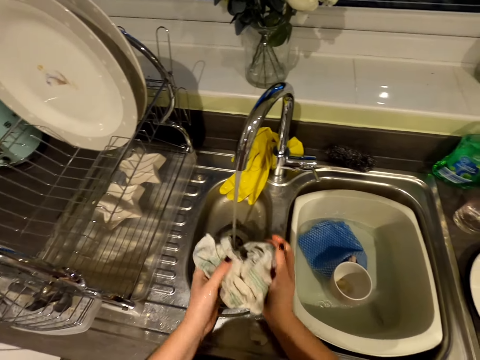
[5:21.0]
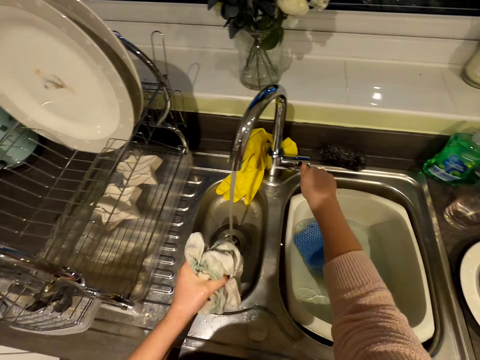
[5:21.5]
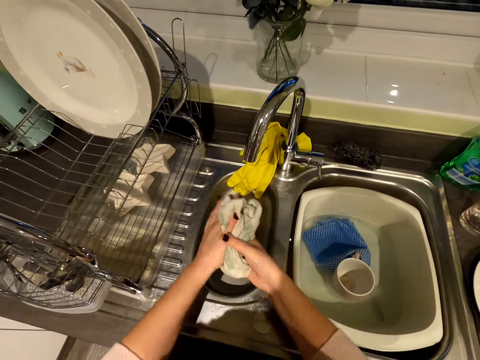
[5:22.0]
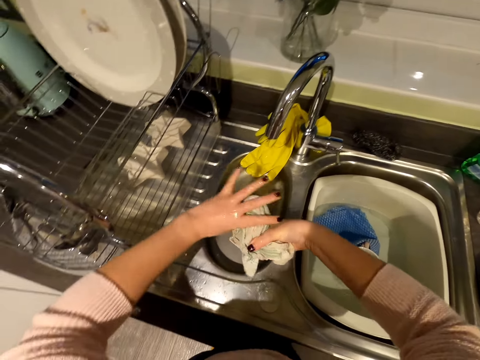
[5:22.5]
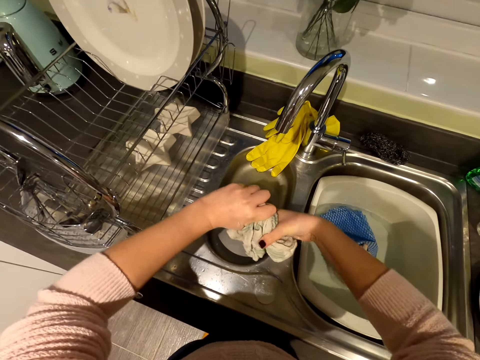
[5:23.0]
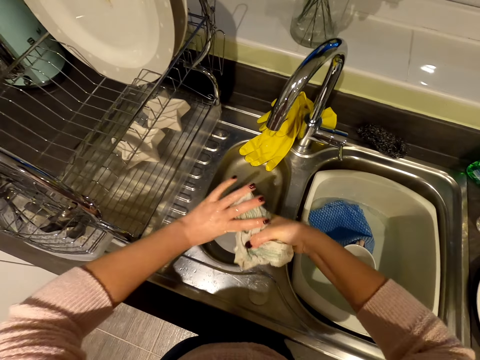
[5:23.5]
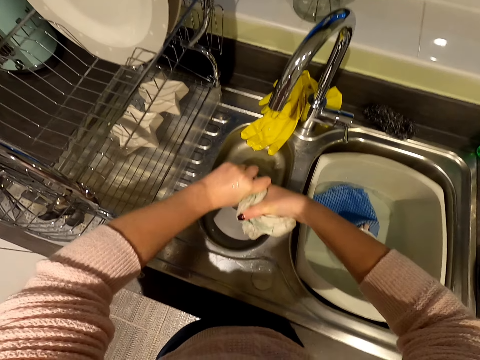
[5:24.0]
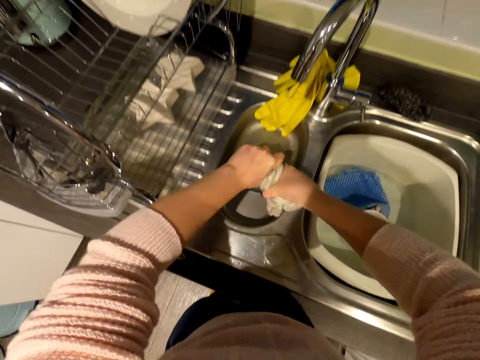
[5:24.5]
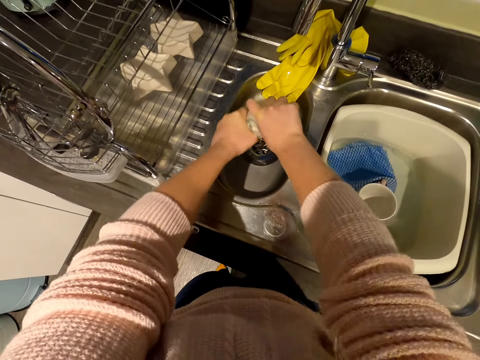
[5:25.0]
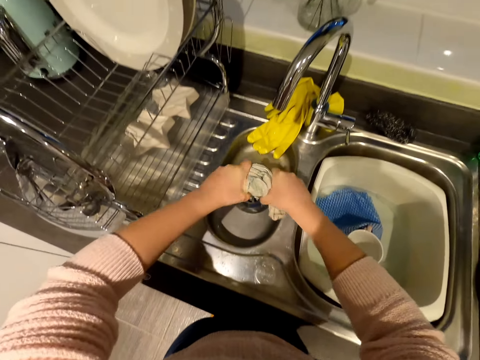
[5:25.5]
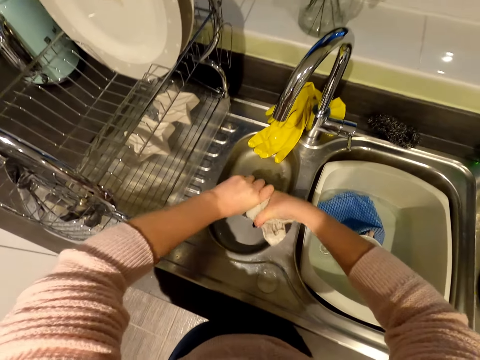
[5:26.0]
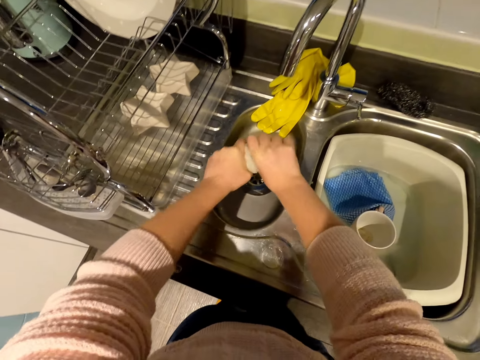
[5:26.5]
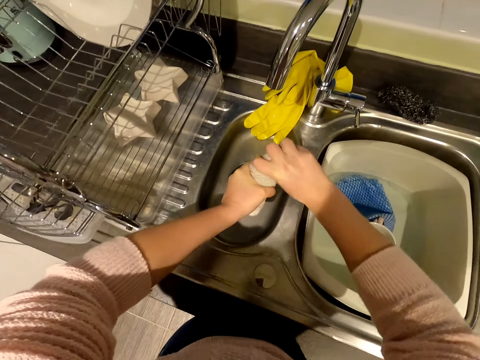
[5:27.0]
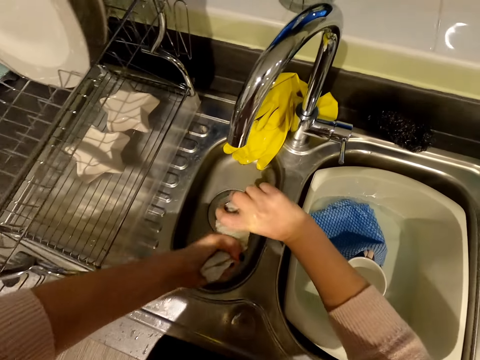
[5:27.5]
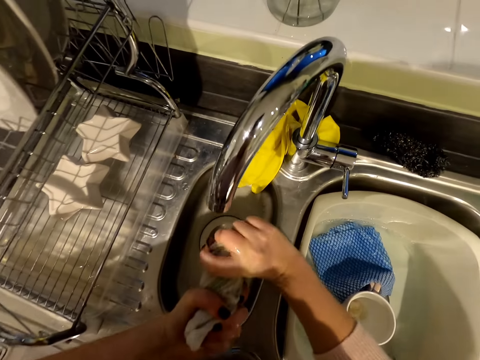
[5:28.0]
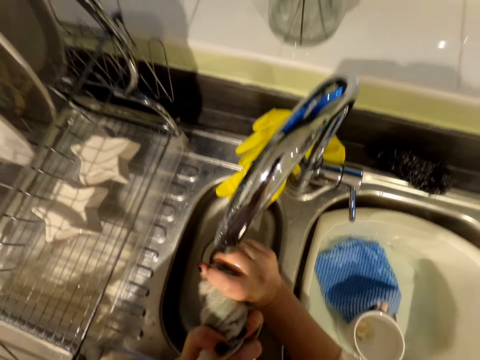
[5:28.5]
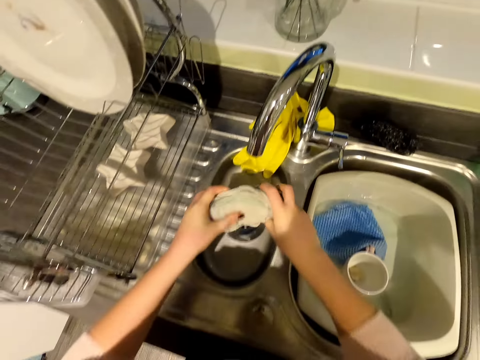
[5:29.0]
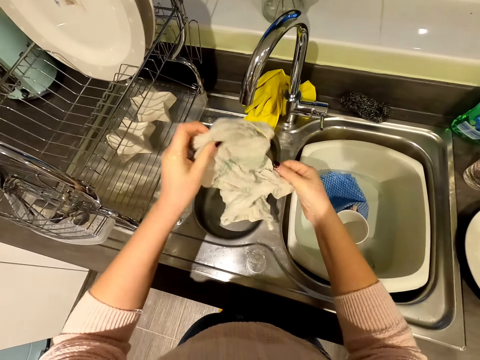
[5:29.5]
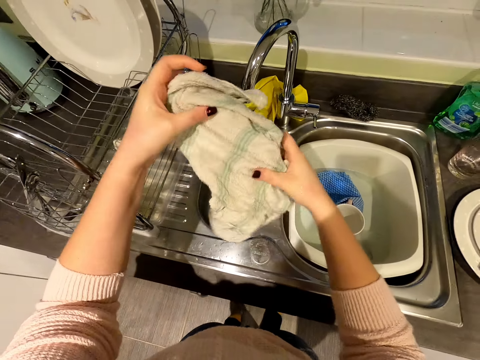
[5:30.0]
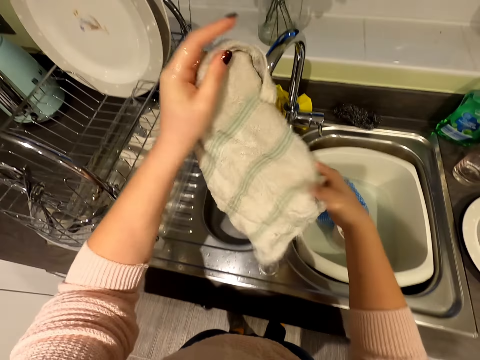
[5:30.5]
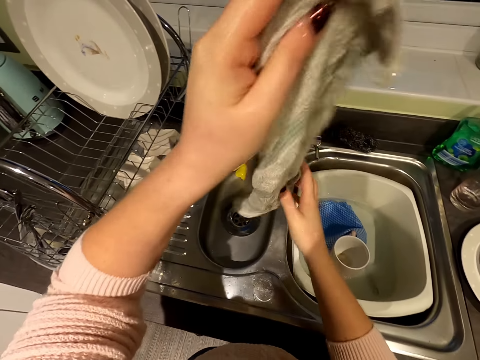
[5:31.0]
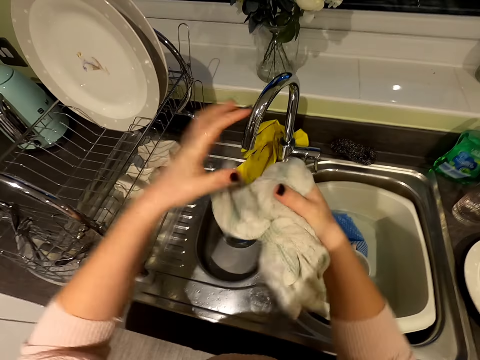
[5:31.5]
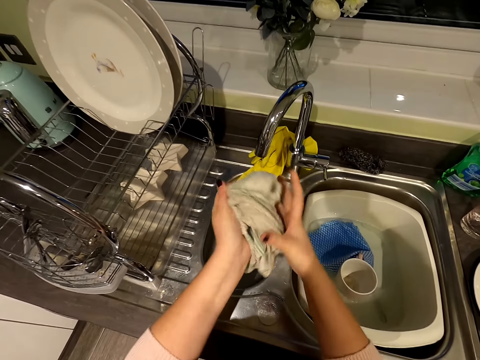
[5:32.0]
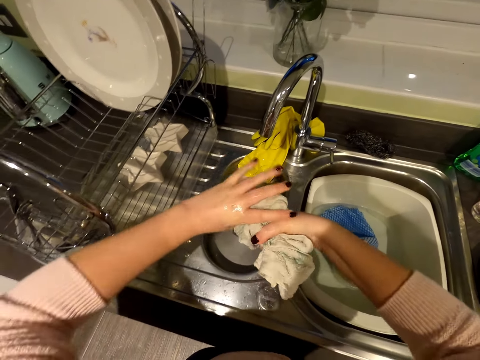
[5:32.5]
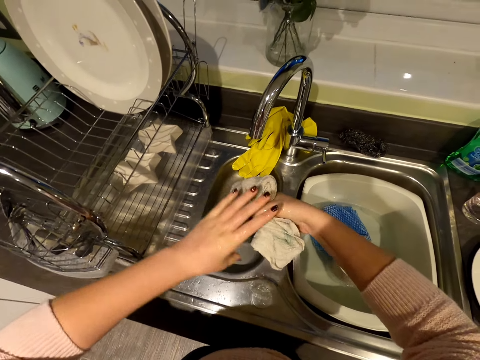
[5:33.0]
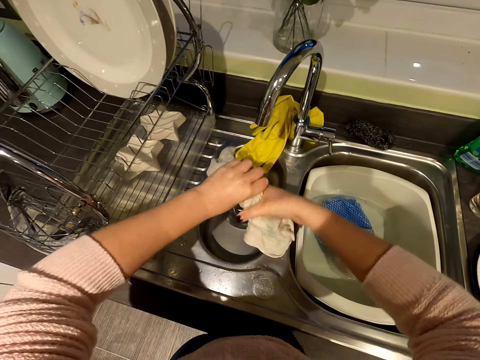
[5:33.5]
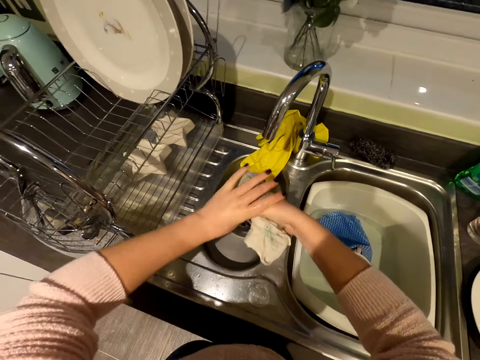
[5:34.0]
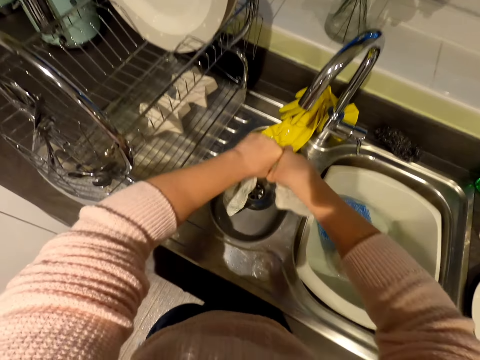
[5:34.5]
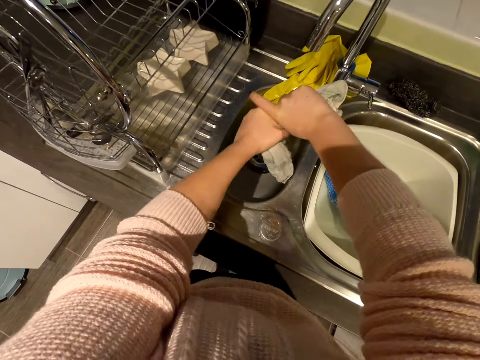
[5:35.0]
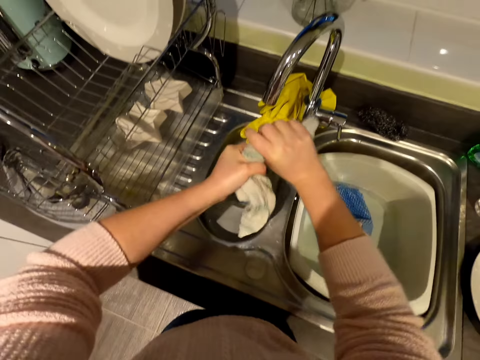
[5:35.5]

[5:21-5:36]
The camera wearer closes the water tap. They squeeze the kitchen towel.

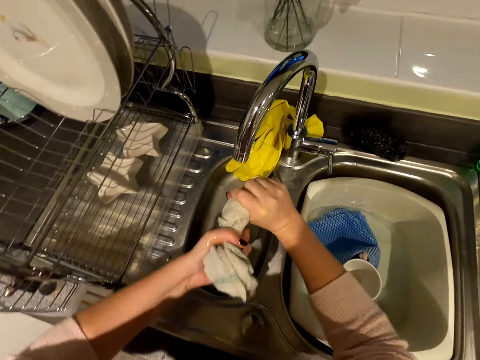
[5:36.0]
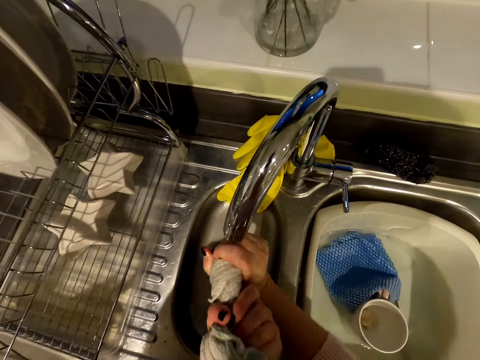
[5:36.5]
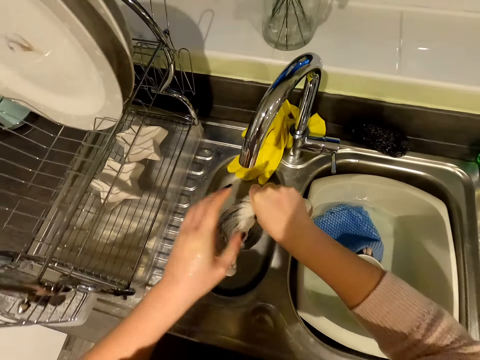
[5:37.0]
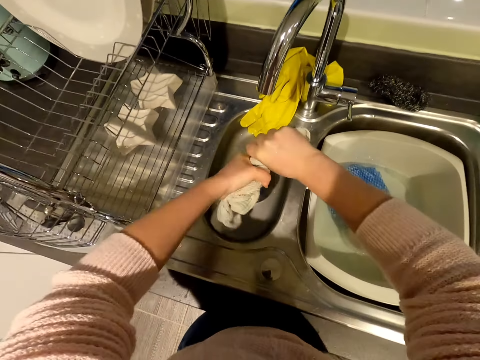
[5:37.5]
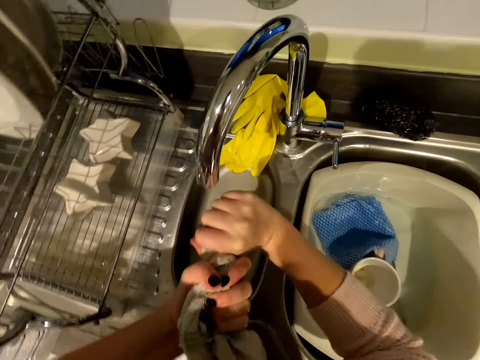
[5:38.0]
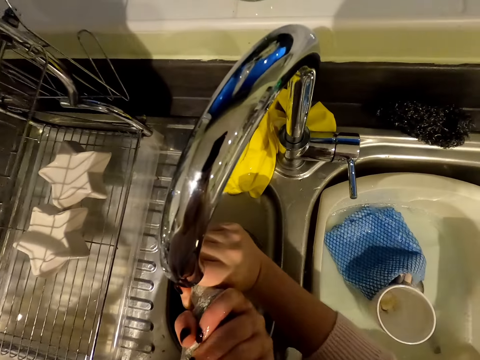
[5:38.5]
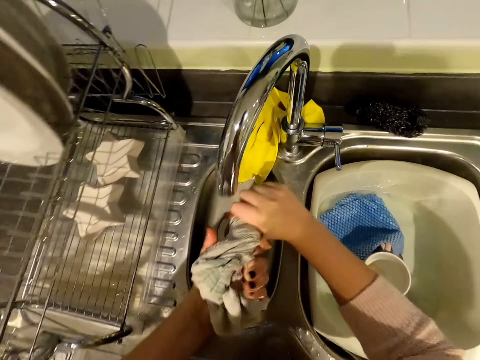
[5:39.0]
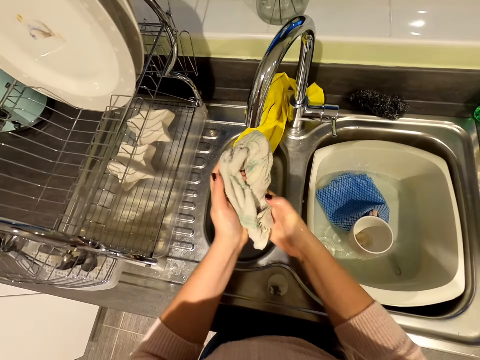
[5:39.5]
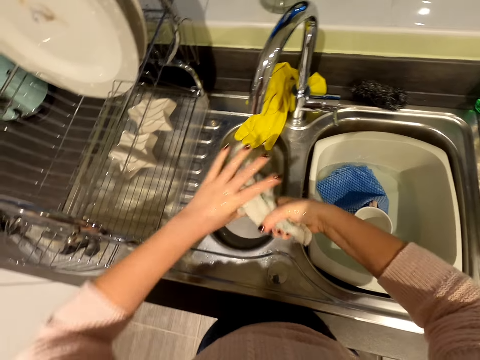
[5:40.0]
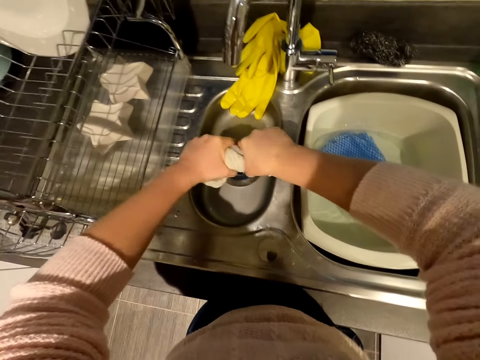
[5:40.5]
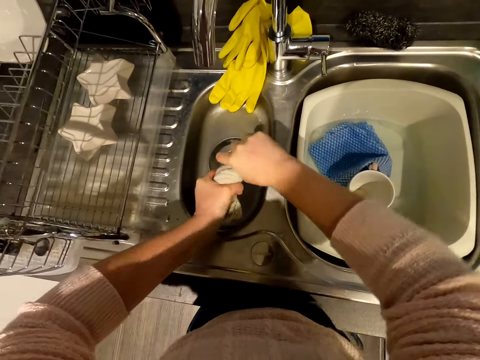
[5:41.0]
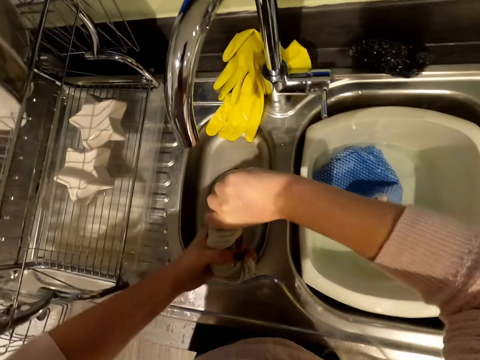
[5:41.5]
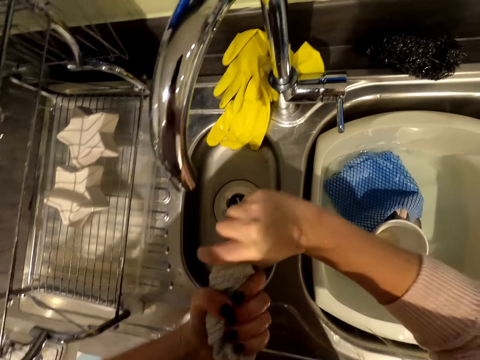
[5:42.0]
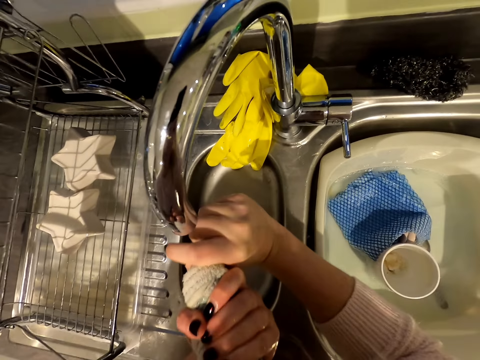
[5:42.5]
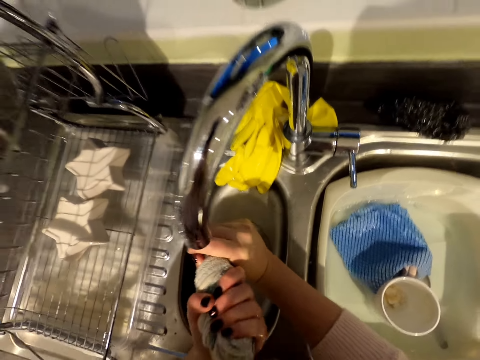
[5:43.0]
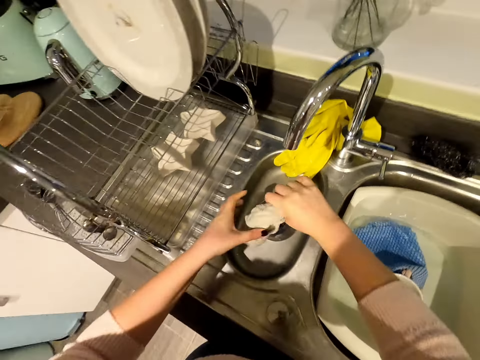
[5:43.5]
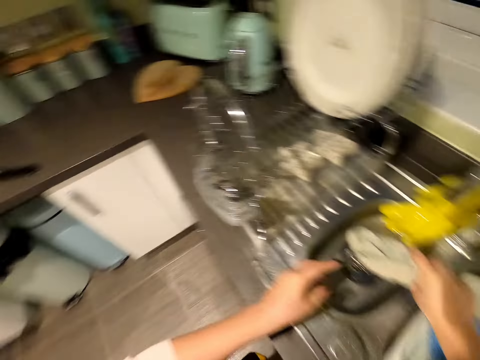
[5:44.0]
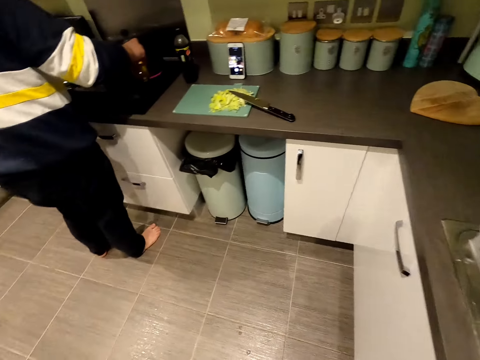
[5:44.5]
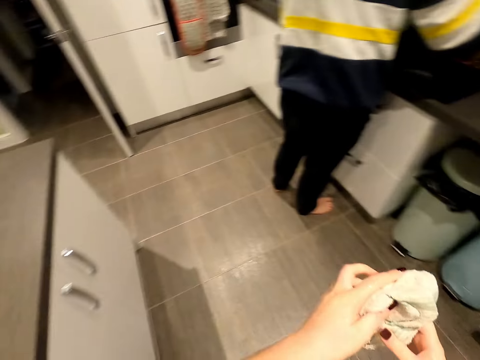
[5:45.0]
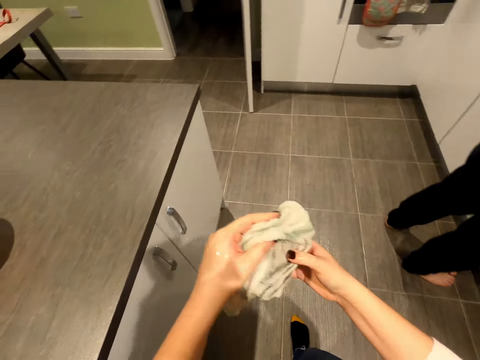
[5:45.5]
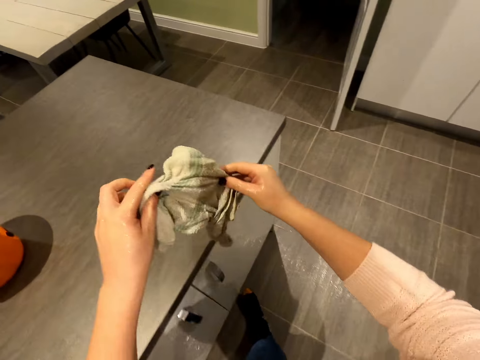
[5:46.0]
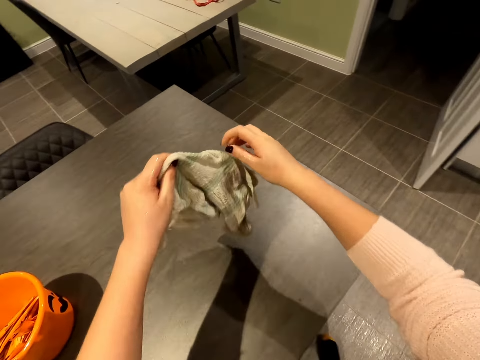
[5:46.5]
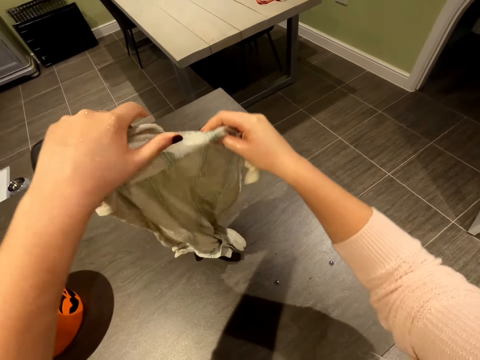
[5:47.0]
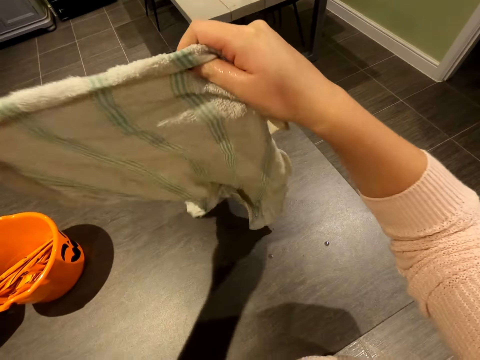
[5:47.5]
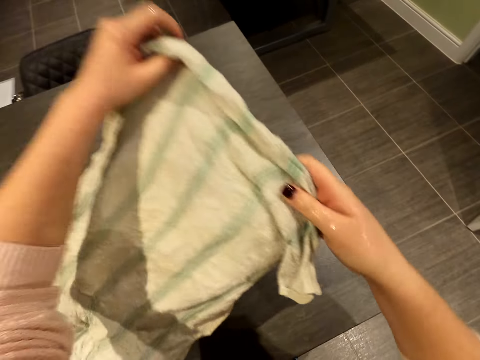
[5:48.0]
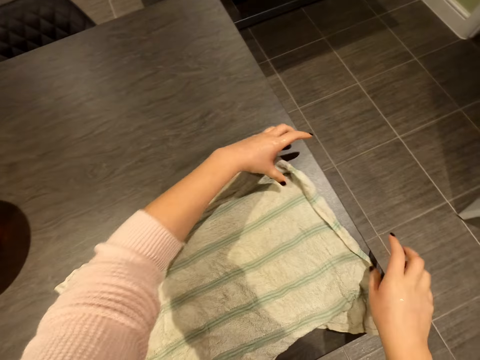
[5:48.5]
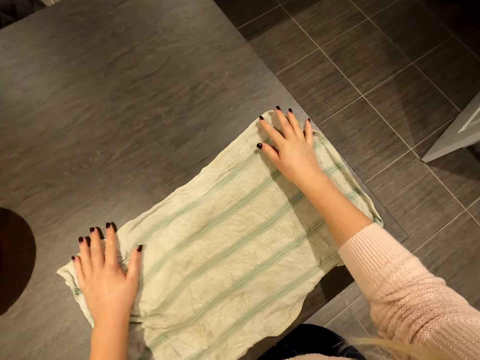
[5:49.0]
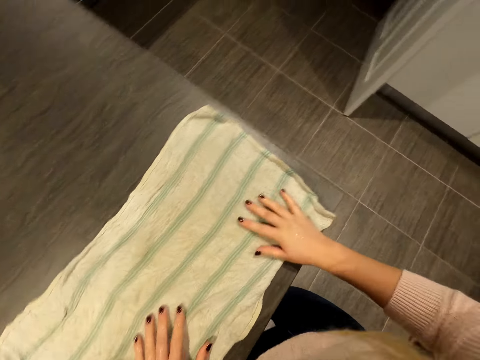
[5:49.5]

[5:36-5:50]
The camera wearer shakes the towel. They walk around the kitchen. A man fries something. The camera wearer unfolds the towel. They spread the towel on the table.
